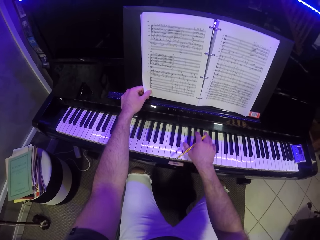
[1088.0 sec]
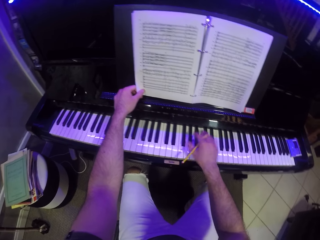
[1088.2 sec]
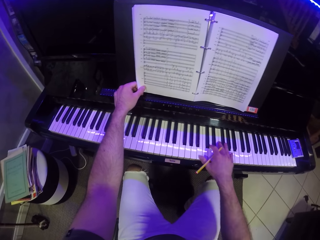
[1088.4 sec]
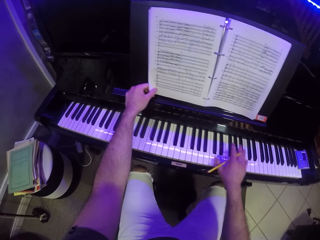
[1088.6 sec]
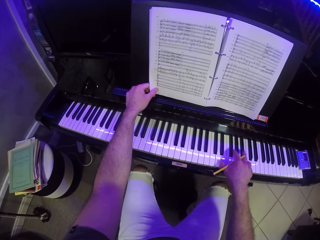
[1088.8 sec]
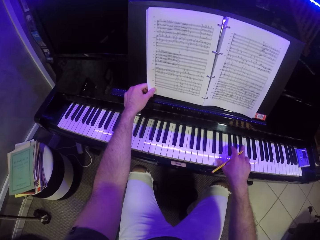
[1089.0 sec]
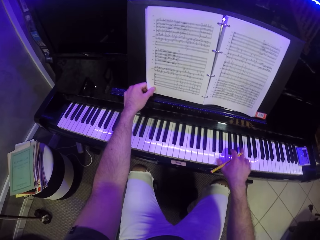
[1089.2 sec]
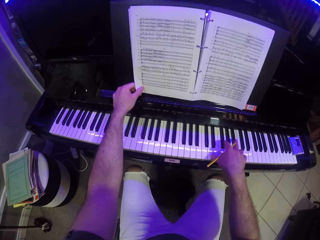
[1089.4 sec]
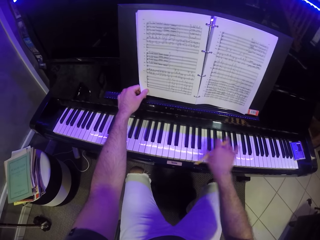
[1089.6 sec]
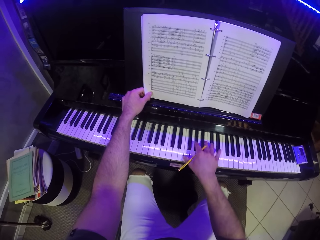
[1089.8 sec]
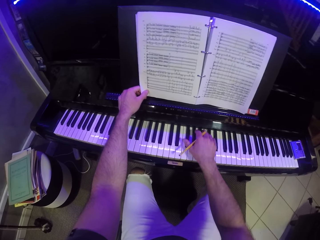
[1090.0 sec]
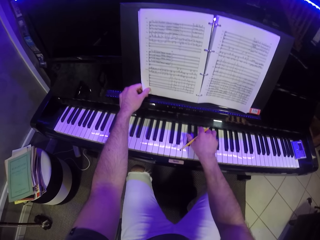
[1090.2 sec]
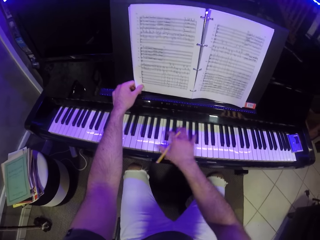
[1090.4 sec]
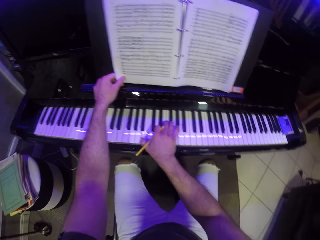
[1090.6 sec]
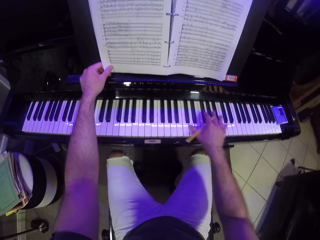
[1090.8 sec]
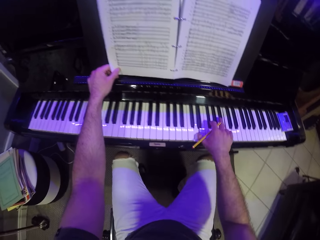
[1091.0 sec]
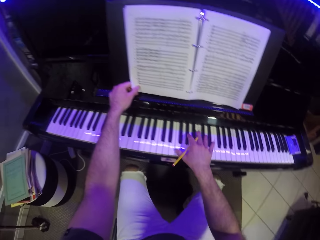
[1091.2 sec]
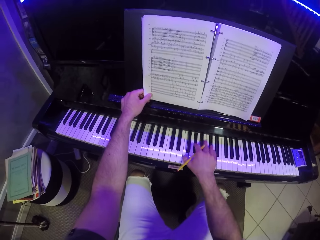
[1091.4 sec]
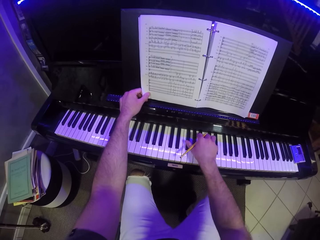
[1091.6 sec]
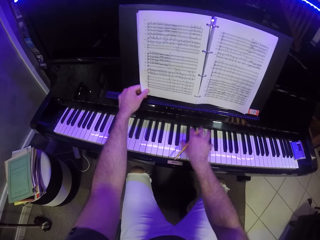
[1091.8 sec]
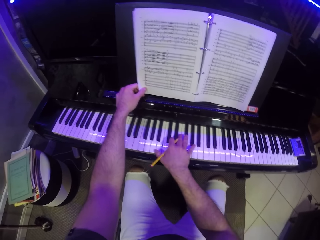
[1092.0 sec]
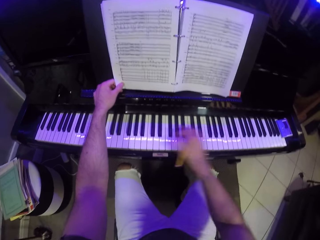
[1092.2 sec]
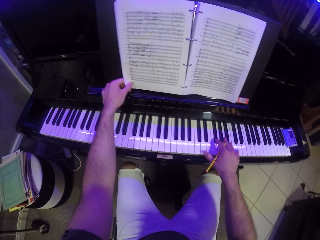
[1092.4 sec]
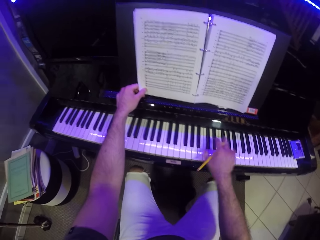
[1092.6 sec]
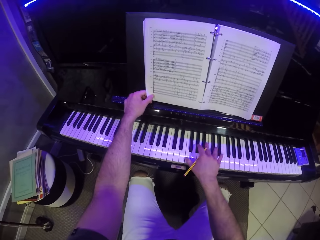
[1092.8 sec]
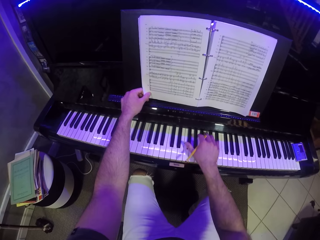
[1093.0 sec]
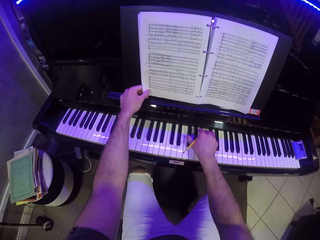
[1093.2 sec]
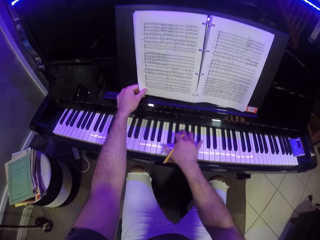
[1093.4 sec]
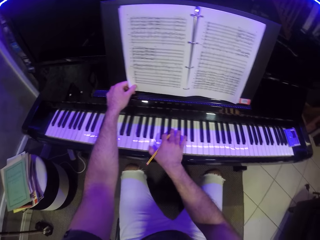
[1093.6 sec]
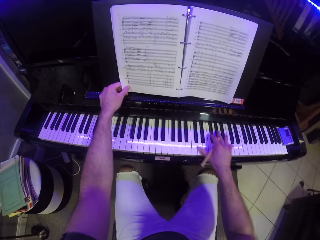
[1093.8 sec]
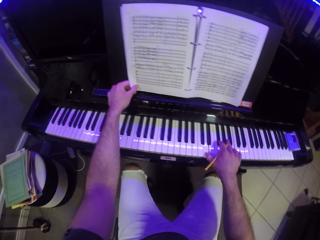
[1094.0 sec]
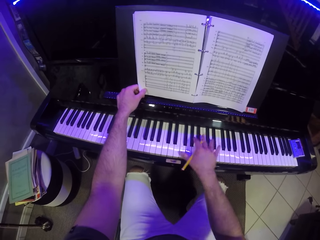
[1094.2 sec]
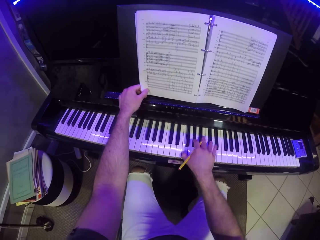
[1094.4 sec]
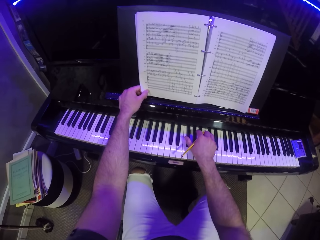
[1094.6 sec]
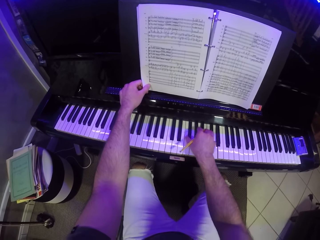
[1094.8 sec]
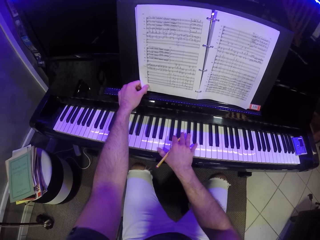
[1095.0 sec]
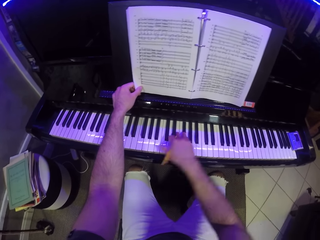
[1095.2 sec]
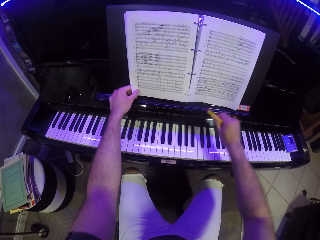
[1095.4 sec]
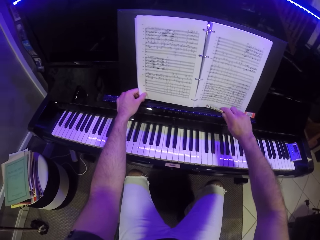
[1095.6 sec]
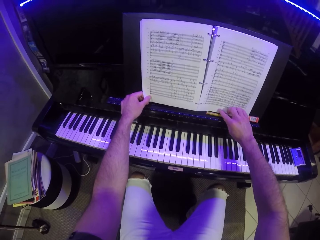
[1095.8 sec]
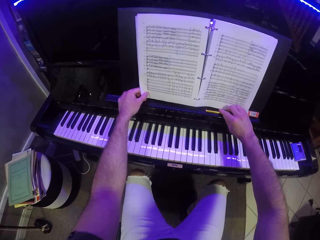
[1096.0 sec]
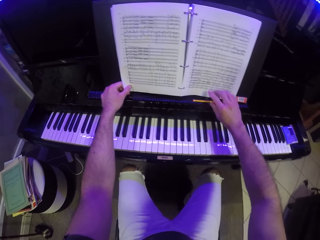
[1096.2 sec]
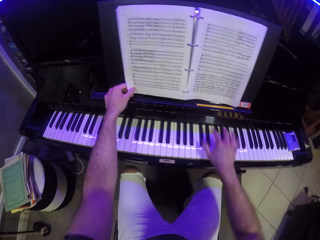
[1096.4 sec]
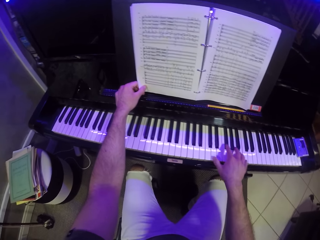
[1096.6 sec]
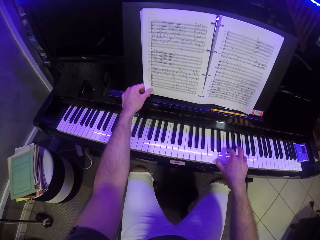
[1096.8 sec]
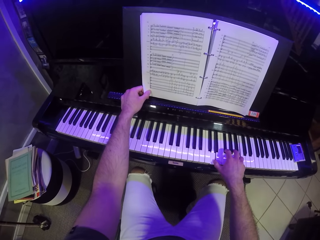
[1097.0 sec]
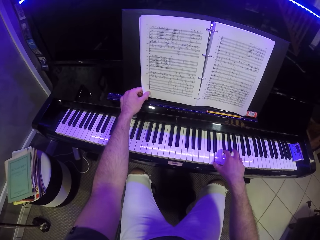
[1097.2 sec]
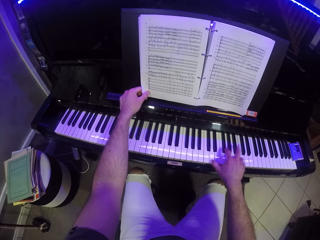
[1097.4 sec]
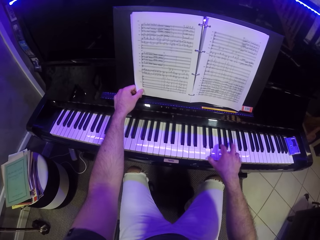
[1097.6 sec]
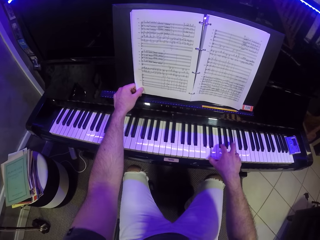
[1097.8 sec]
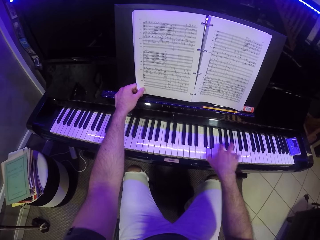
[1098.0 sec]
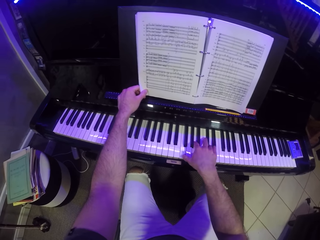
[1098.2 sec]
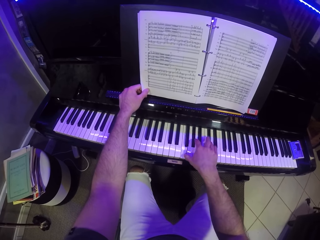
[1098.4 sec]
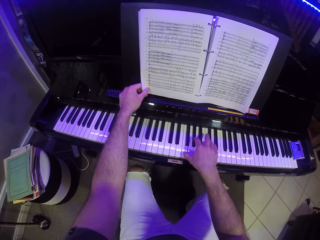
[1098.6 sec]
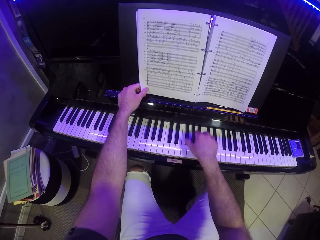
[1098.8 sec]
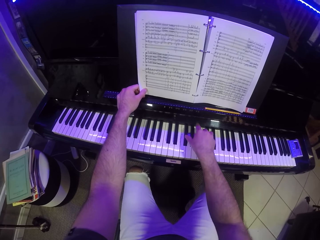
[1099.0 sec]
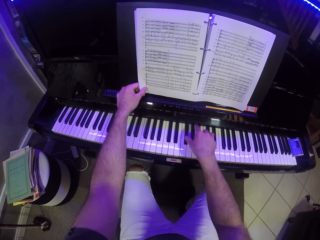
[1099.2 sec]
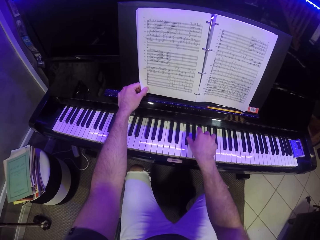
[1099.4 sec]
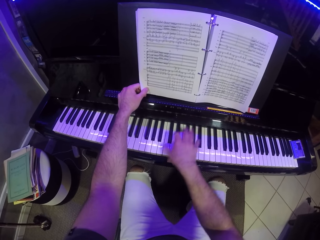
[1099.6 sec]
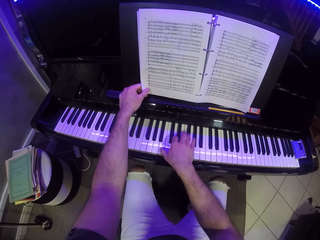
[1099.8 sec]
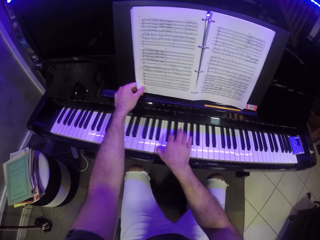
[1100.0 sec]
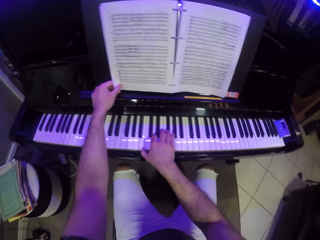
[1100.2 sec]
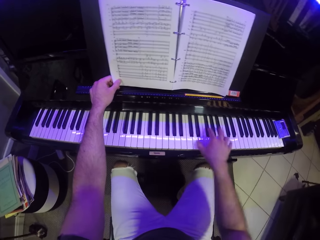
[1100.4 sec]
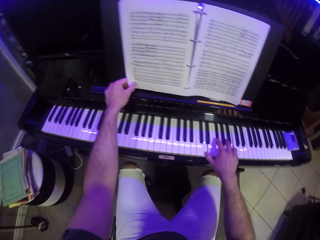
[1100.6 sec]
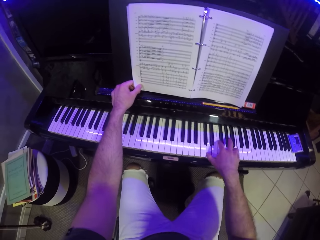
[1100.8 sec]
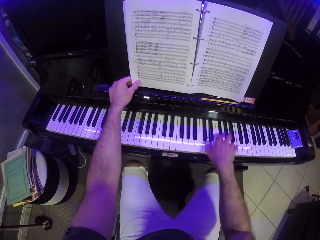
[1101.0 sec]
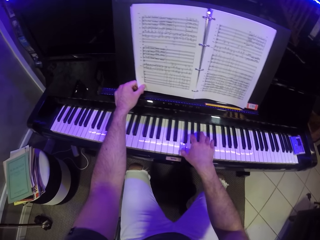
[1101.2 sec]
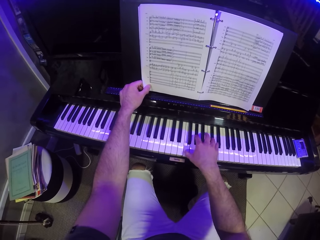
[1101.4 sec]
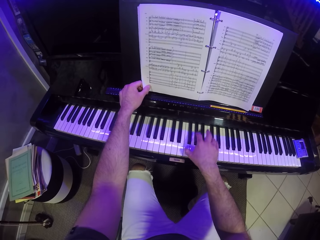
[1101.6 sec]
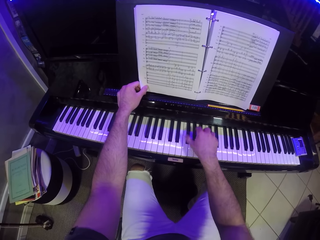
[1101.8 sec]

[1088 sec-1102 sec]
The camera wearer places the pencil on the piano with his right hand. He plays the piano with his right hand.

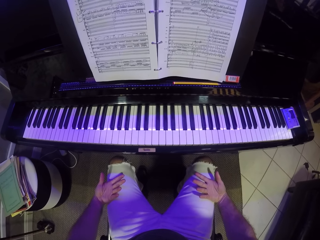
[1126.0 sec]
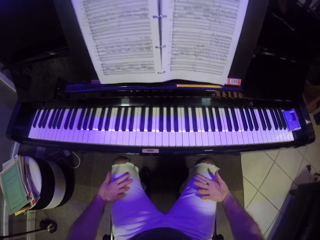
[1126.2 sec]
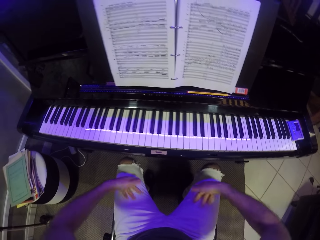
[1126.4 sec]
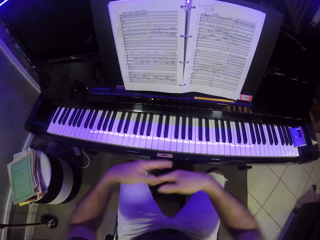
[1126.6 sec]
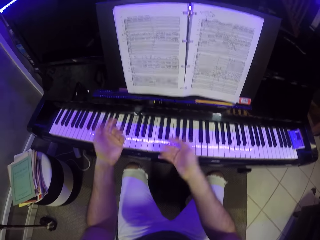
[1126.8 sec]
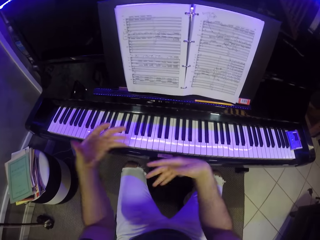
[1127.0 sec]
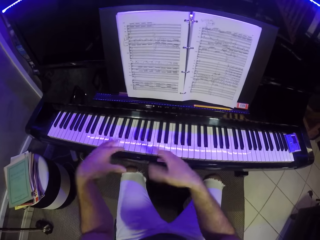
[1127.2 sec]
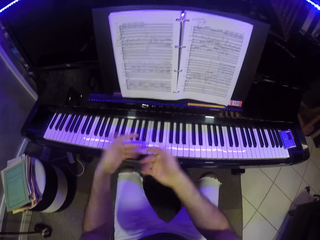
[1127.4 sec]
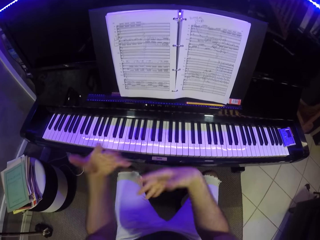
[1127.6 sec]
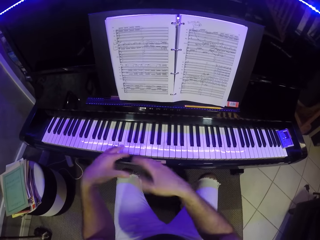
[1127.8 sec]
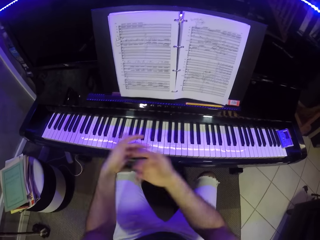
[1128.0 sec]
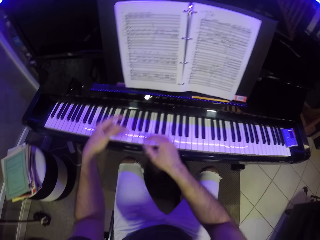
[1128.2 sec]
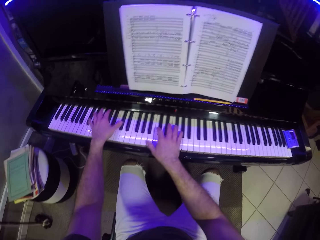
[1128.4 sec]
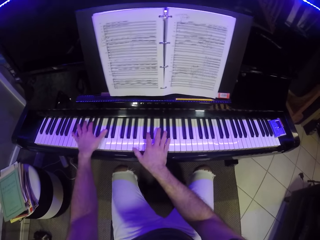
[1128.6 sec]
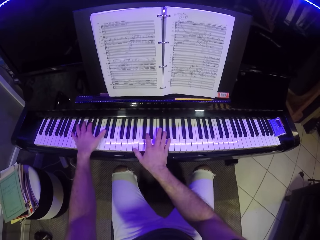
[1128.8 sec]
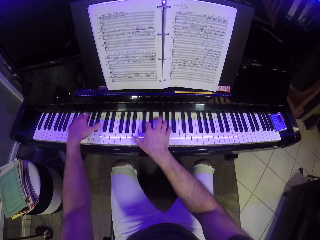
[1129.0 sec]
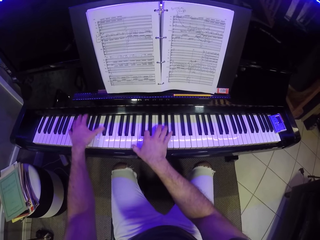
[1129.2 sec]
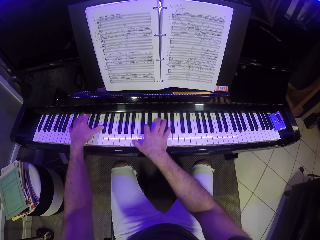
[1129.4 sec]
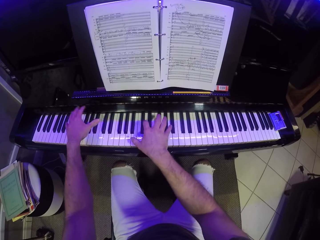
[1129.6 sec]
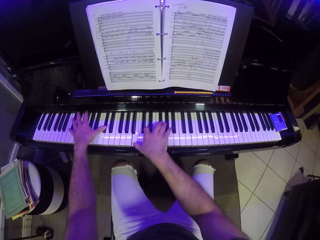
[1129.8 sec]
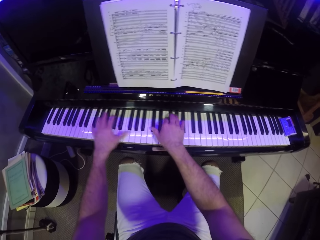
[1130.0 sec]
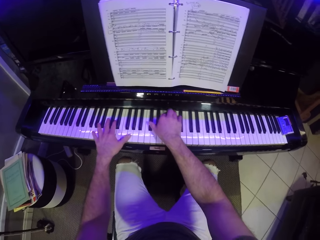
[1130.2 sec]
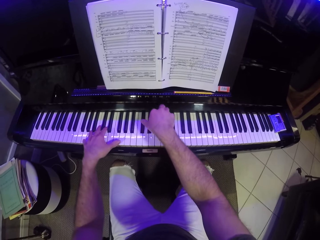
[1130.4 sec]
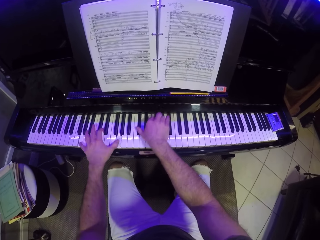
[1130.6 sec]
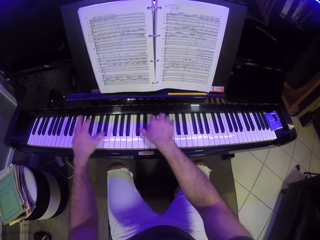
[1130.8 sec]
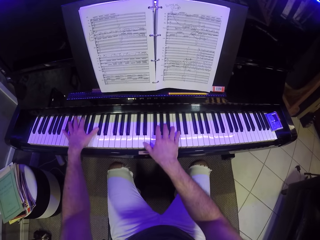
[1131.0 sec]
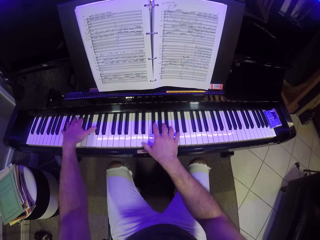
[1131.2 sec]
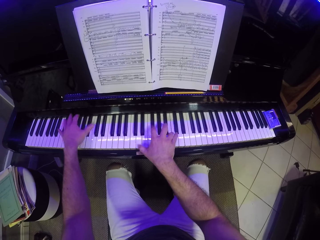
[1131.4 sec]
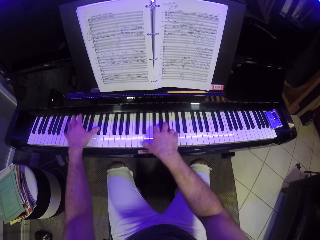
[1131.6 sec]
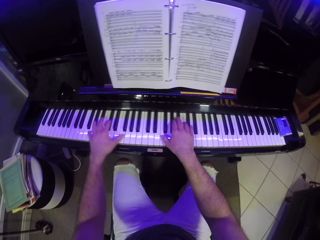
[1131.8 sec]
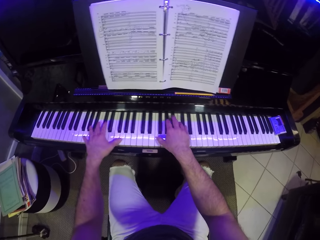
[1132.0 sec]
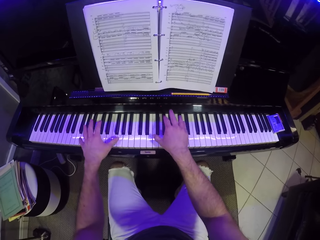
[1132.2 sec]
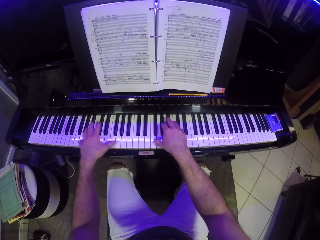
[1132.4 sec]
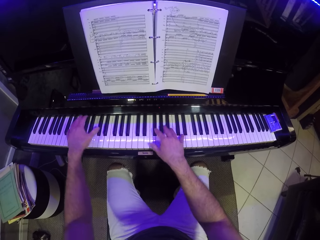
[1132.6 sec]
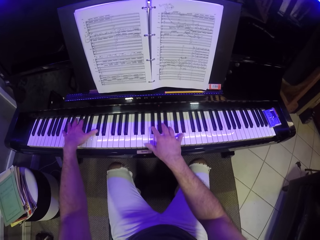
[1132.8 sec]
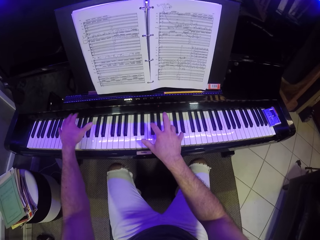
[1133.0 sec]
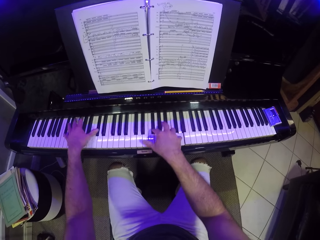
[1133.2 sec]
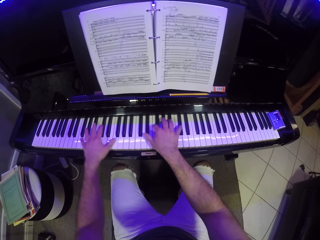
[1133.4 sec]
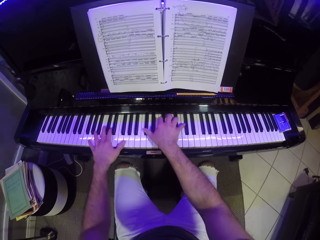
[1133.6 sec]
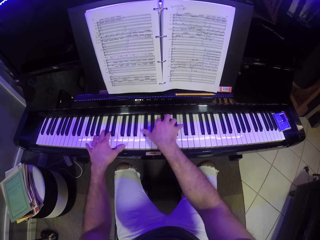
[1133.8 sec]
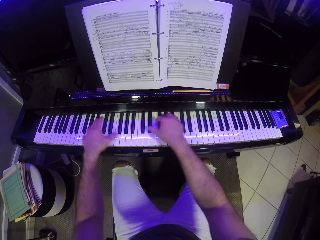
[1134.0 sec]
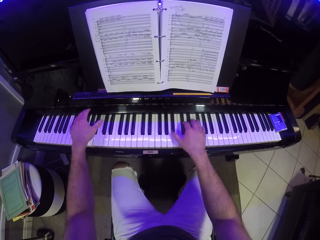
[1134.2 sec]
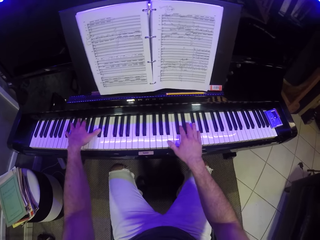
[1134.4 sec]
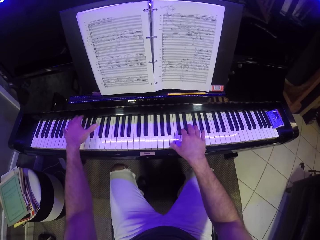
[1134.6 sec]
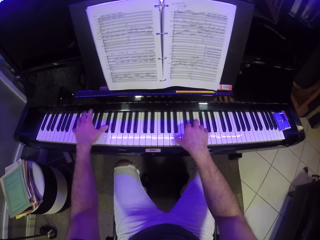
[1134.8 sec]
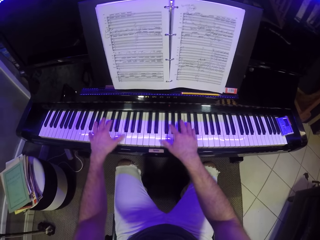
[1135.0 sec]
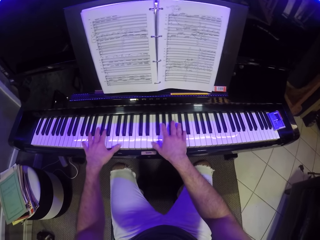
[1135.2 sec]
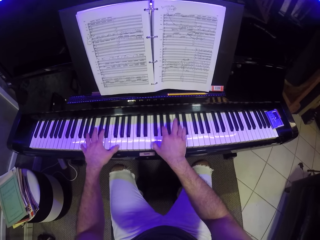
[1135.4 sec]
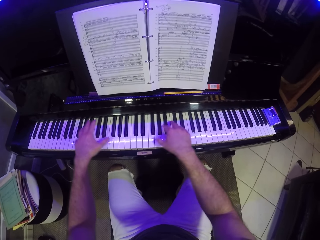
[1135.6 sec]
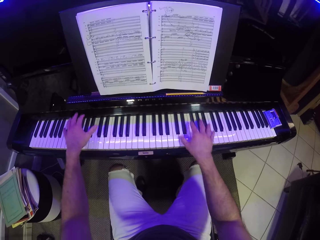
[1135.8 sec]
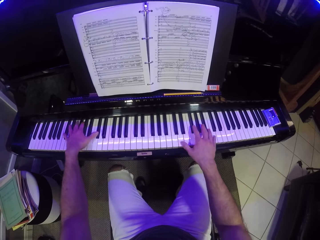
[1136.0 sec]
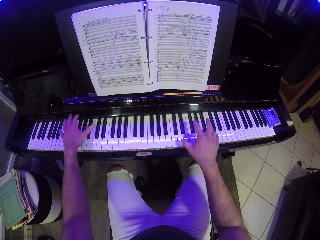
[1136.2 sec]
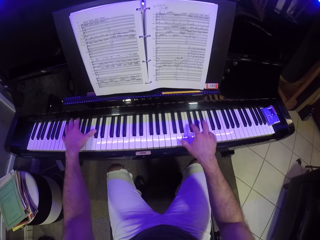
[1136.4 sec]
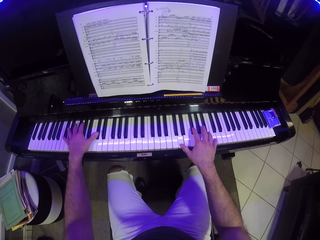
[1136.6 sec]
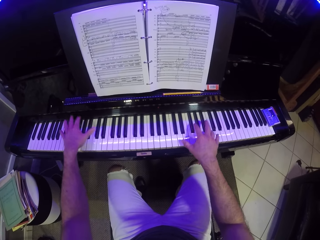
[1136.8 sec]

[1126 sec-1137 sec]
The camera wearer shakes his hands. He plays the piano with both hands.
